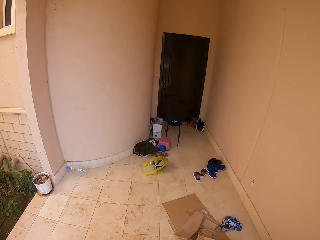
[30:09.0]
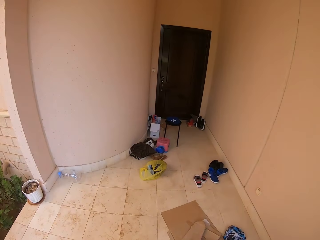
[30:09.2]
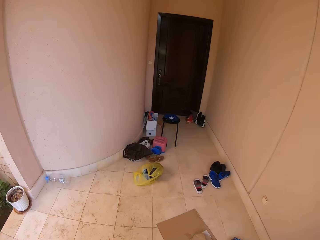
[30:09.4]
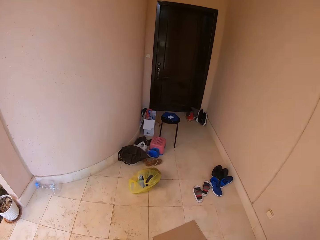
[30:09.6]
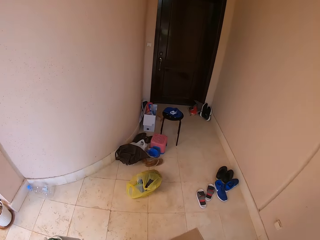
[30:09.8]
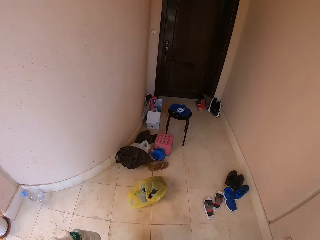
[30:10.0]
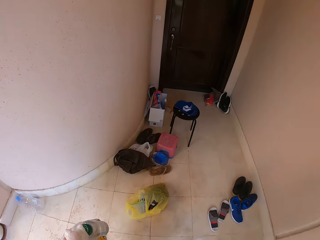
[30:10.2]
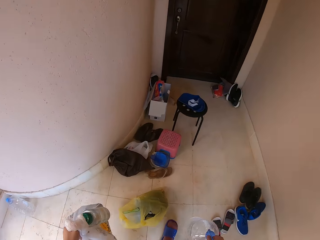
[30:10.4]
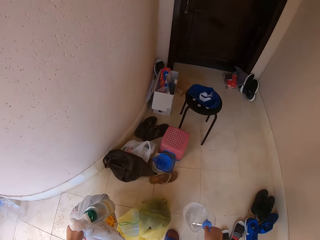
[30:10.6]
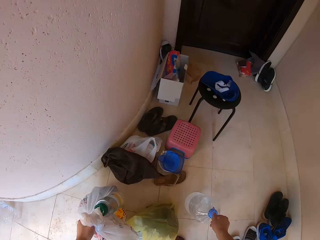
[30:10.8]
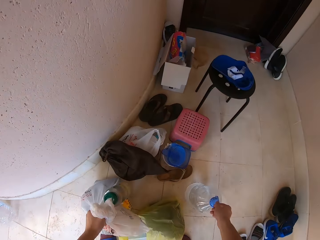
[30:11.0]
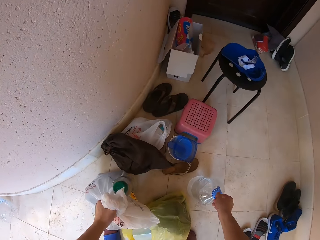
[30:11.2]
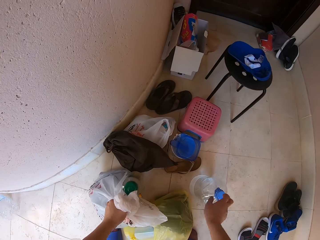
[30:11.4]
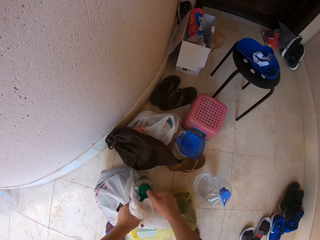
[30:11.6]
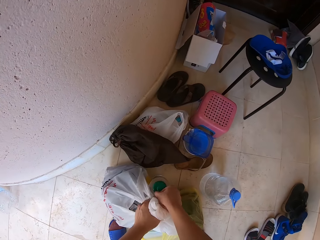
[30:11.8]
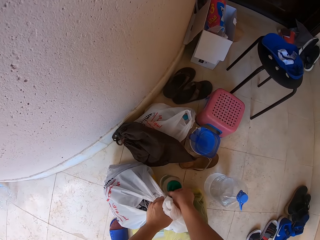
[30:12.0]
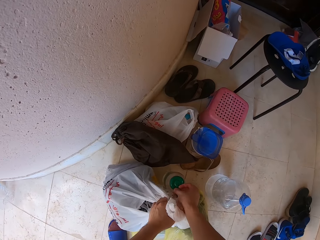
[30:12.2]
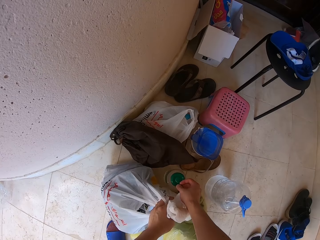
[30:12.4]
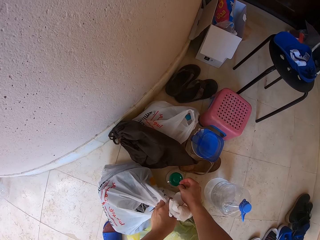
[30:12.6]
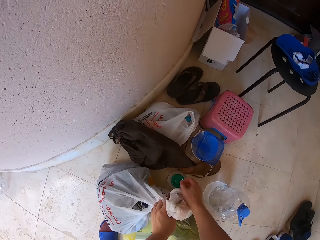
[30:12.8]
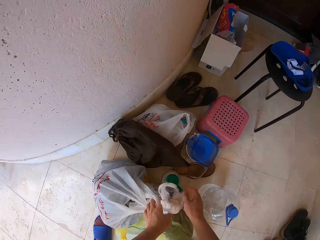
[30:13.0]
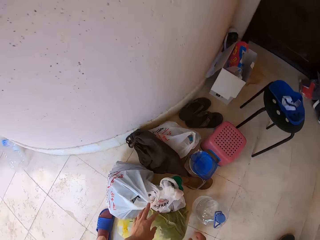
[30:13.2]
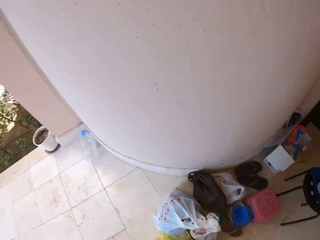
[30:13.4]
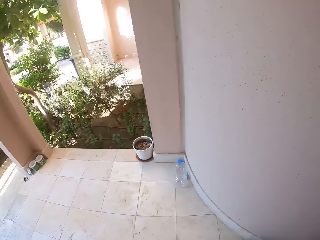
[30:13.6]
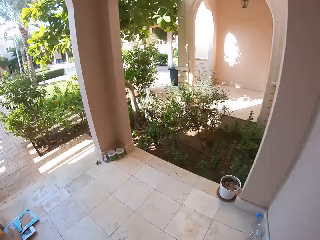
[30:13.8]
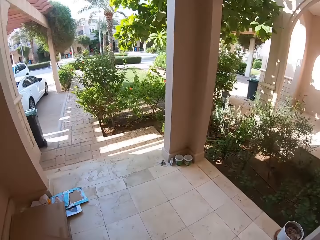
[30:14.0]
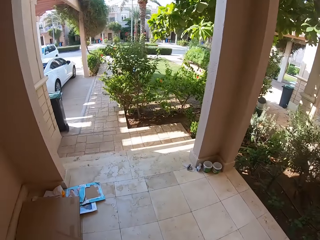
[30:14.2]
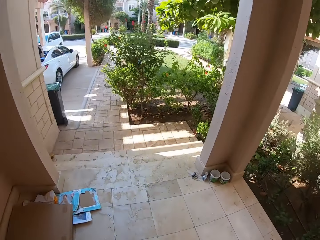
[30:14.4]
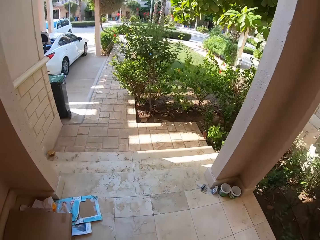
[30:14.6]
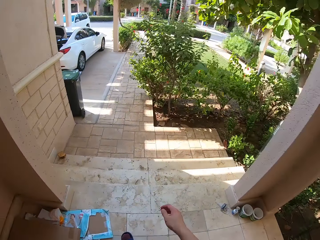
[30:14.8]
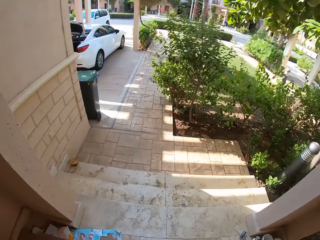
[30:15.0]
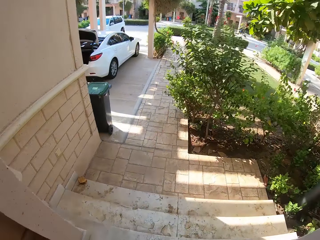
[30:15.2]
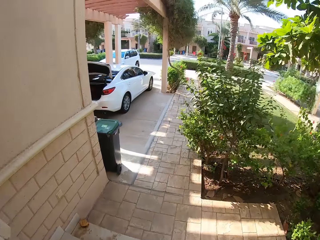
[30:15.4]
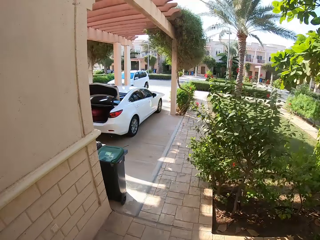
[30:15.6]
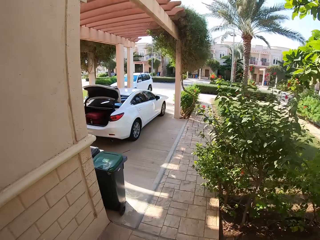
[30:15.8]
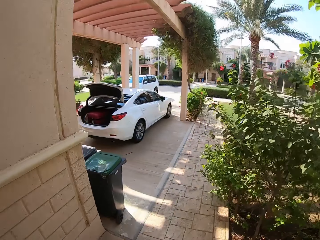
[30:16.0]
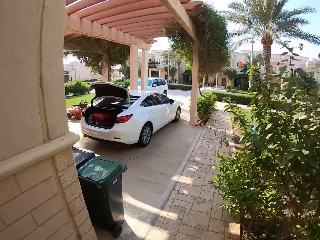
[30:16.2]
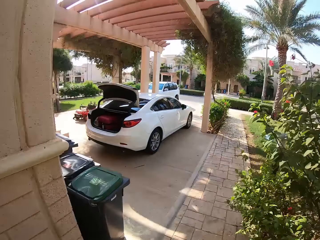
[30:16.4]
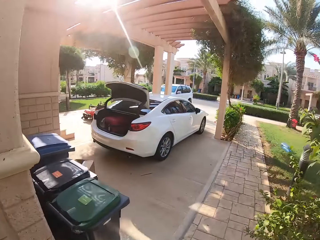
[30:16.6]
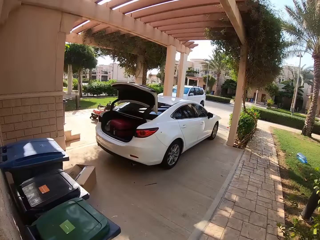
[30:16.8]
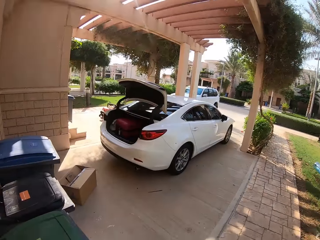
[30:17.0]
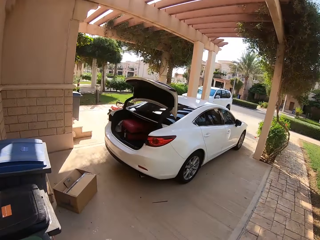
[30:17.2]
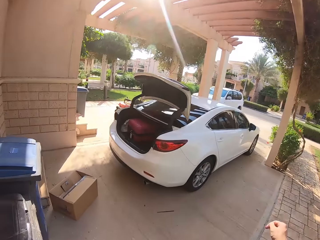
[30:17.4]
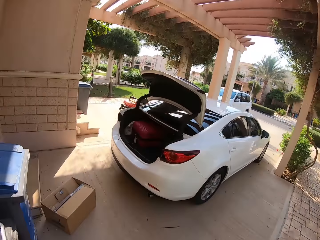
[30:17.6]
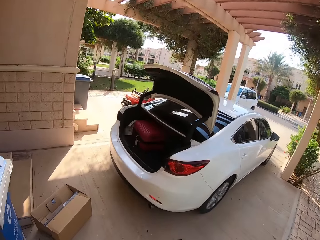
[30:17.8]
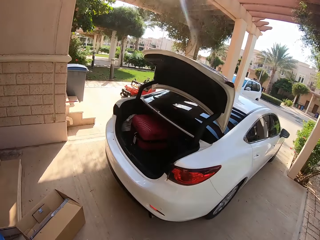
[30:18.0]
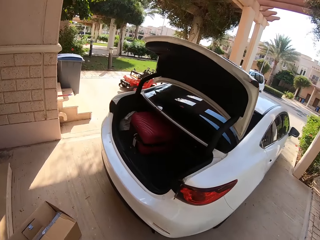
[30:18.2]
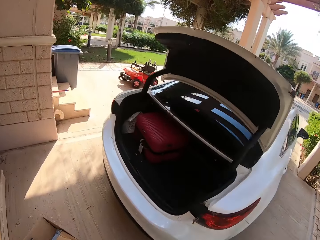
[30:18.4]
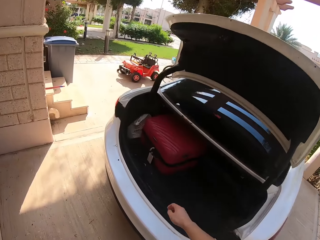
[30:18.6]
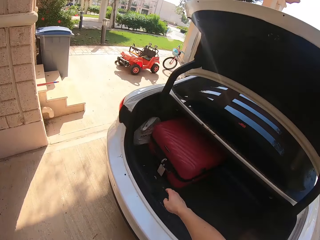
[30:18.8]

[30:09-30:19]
The camera wearer drops the luggage on the floor at the door. They walk around the compound.

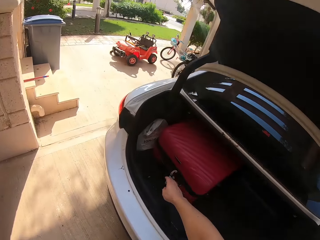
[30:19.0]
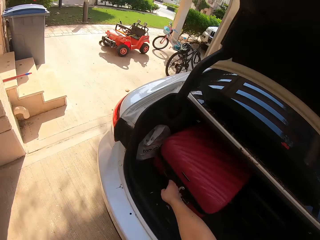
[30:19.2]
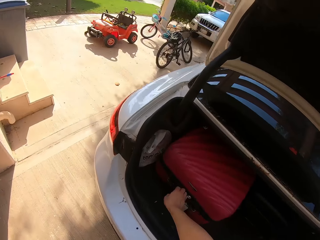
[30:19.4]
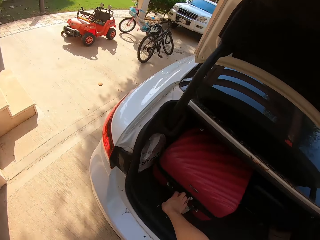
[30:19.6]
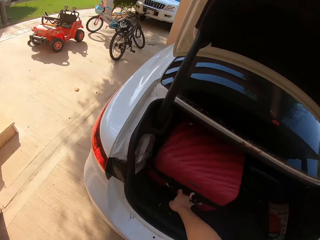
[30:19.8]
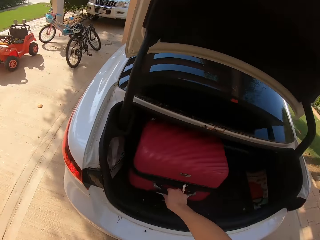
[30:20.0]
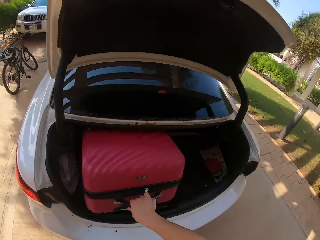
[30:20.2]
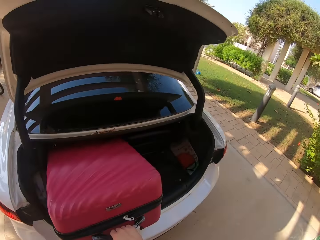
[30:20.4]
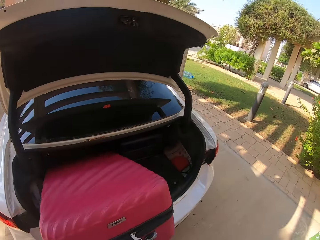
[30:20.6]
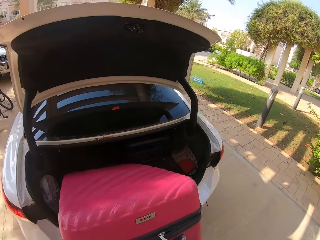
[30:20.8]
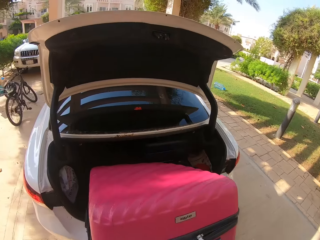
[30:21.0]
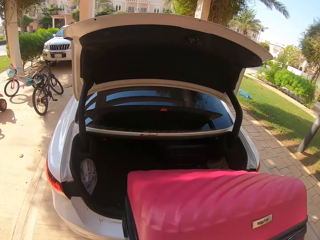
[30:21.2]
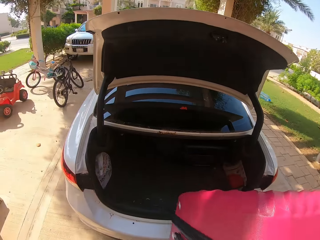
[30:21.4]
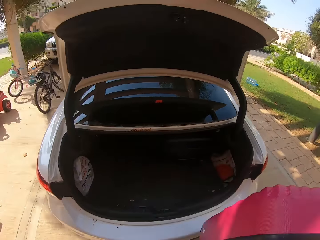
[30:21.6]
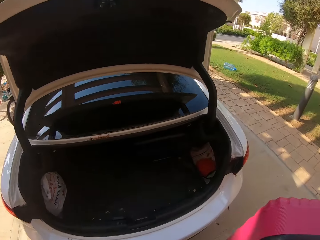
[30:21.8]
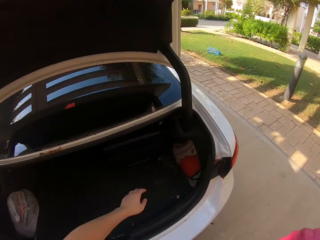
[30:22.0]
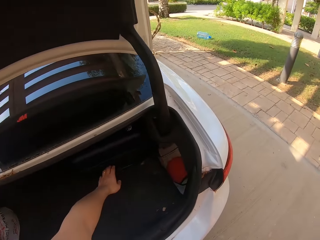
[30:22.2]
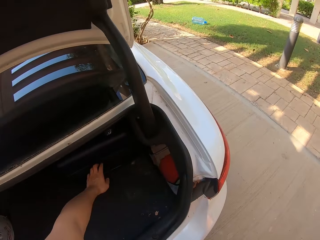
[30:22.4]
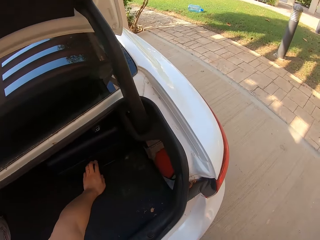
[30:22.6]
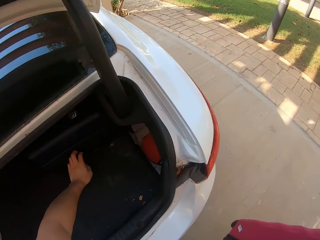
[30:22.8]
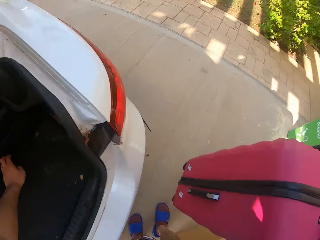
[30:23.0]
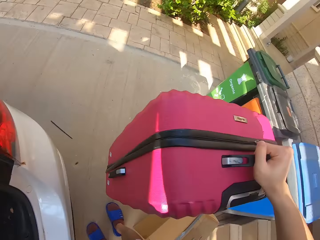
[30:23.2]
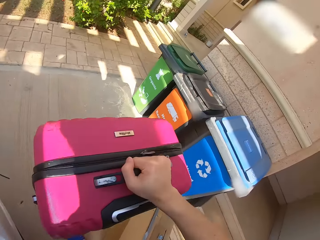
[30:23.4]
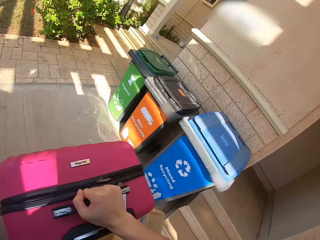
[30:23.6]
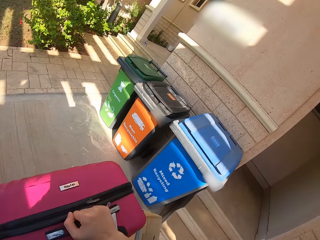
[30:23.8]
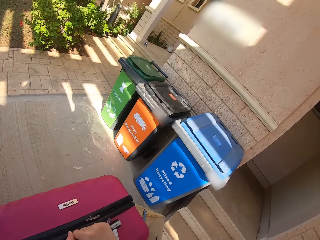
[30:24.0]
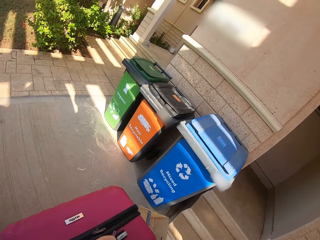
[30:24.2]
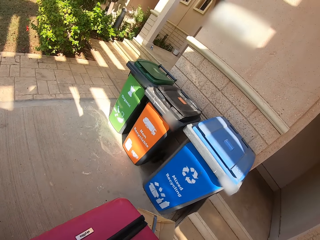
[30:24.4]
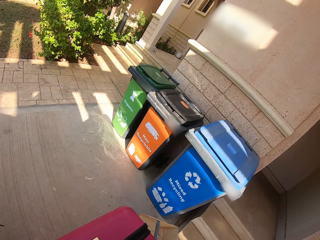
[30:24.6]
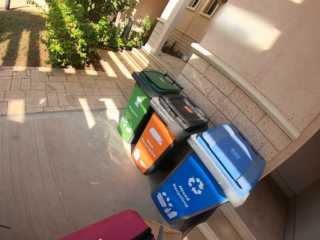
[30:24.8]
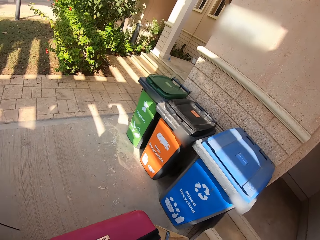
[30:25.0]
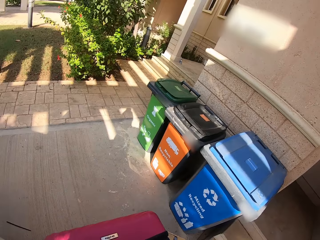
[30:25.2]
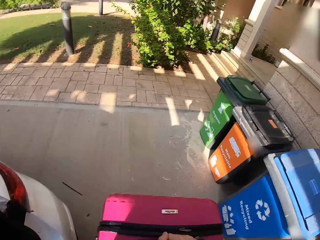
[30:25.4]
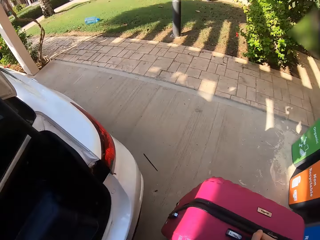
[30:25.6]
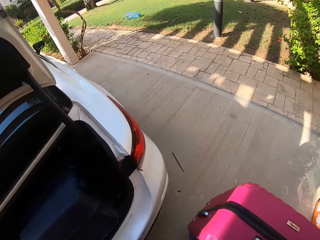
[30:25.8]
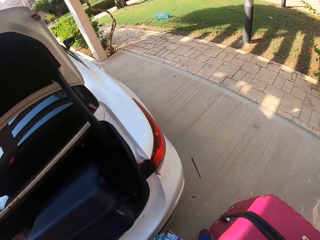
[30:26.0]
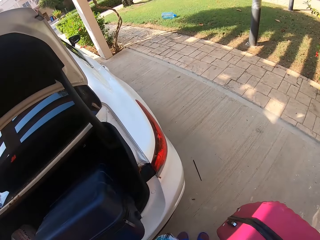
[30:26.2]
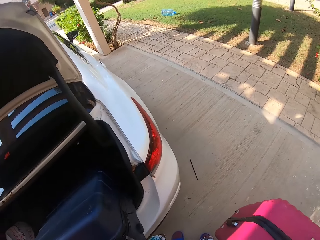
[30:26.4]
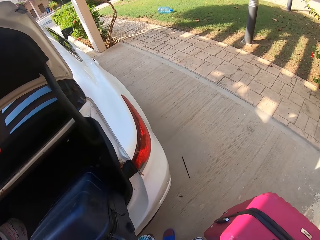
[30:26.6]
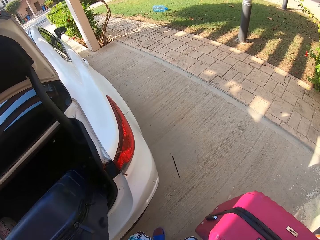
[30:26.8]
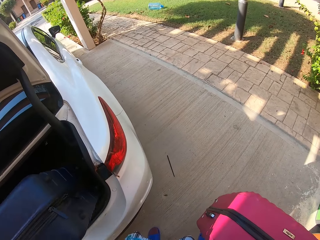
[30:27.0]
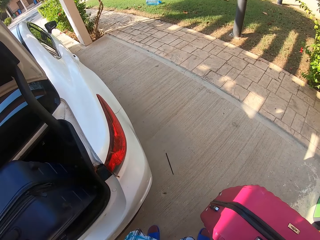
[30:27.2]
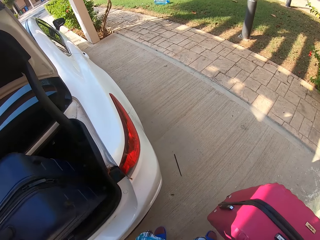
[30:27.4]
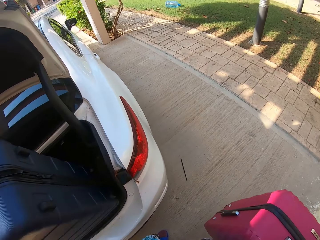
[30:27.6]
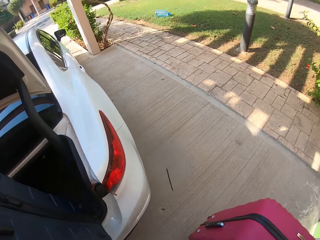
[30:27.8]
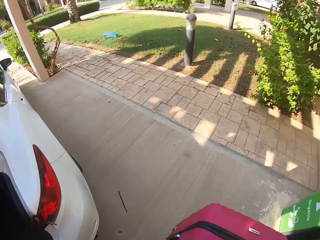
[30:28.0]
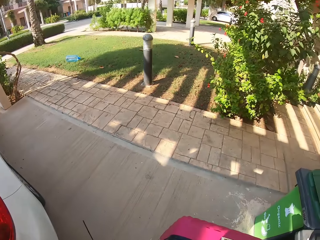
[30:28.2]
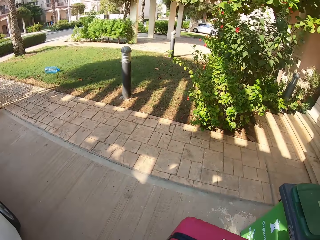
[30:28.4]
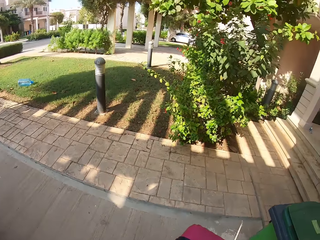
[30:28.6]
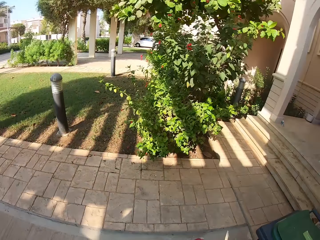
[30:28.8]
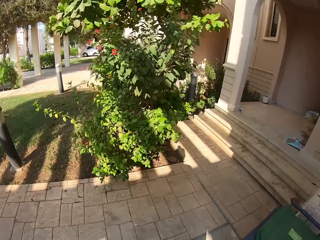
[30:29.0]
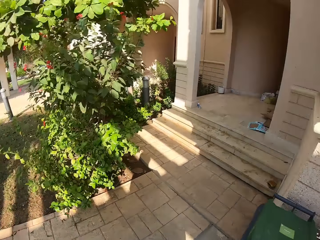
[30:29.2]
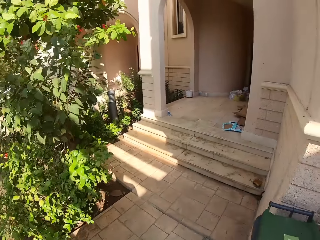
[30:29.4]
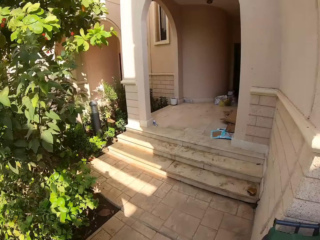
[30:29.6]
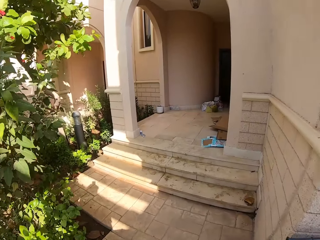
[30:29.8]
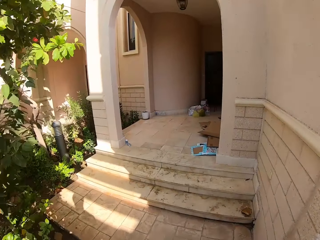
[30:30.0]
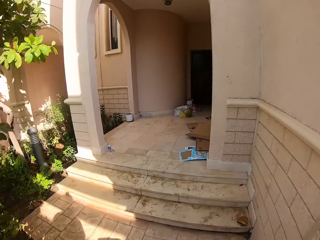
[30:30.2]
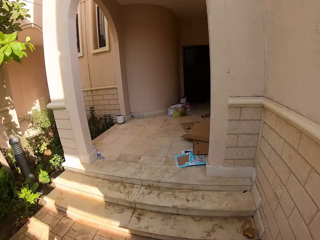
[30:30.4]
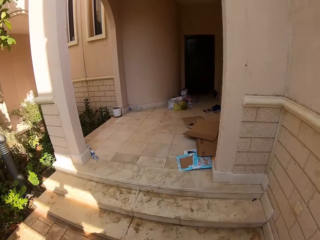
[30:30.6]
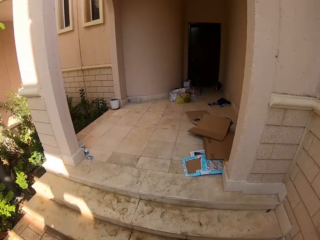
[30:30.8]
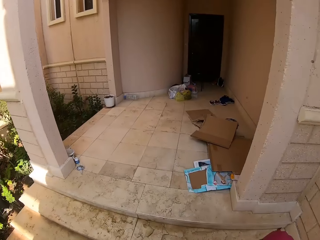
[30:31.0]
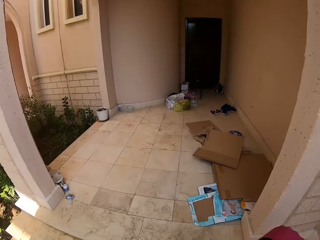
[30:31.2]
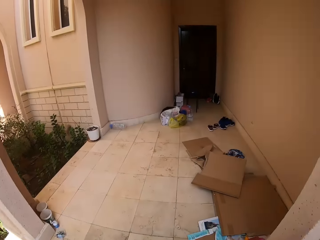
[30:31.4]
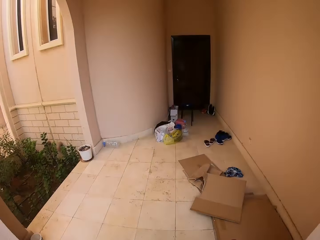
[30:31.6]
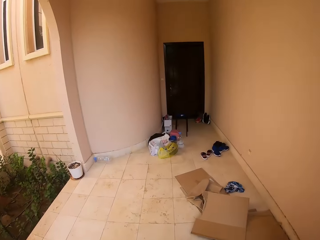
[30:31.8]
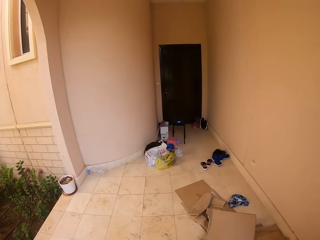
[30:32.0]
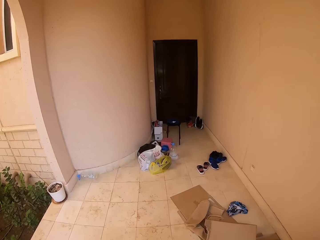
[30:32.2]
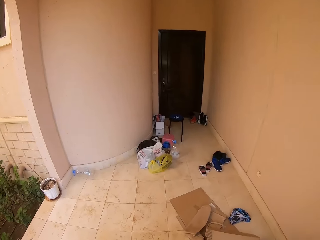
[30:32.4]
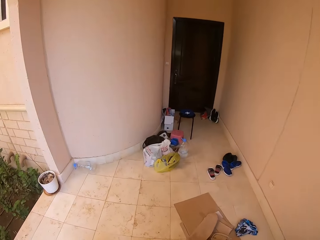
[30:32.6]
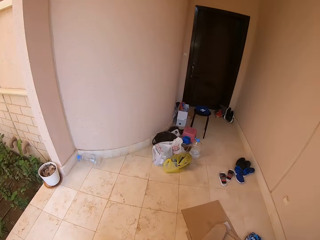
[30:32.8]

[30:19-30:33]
The camera wearer picks up the suitcase from the boot. They place the suitcase on the ground. They pick up the suitcase from the boot again. They walk towards the door.
